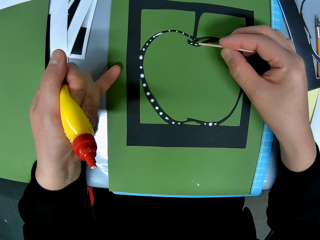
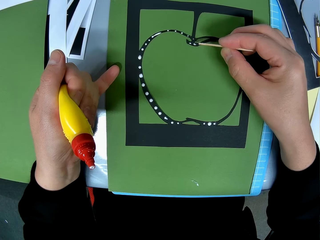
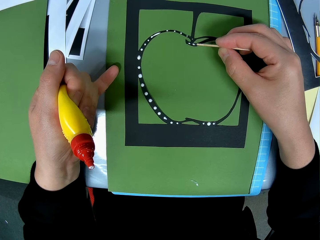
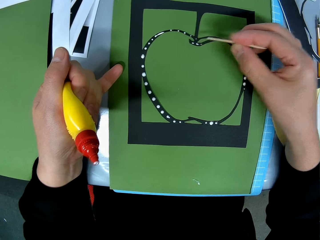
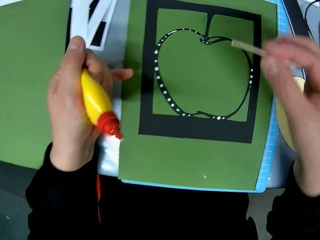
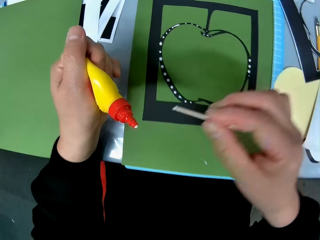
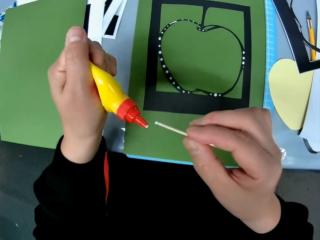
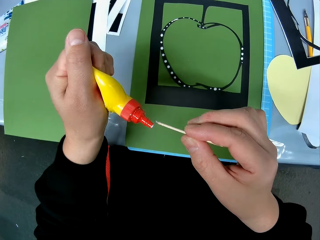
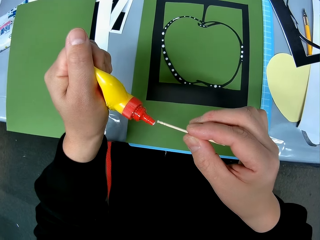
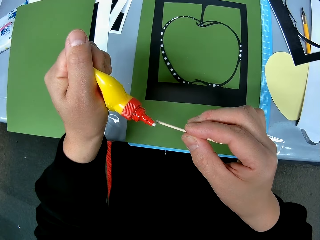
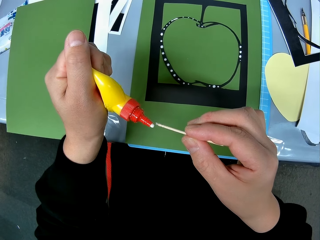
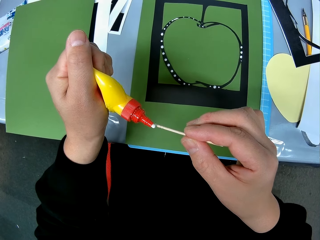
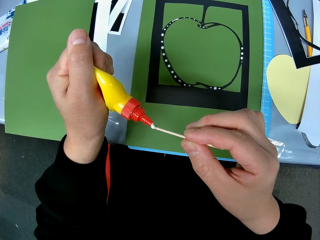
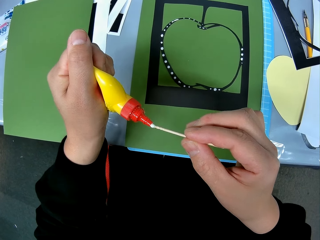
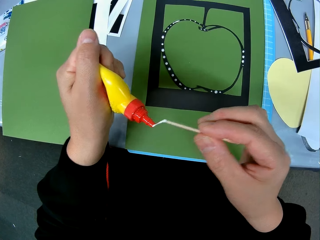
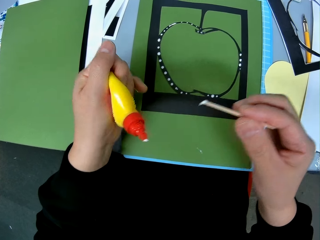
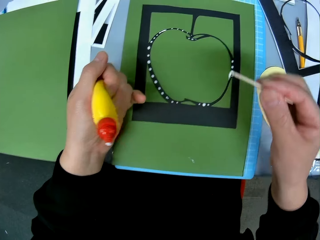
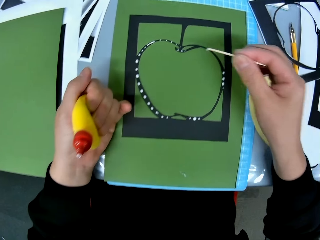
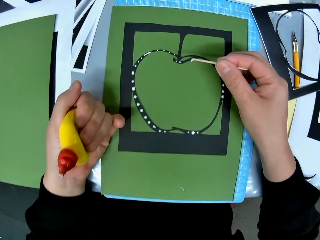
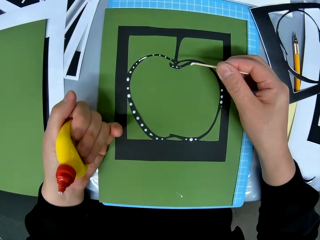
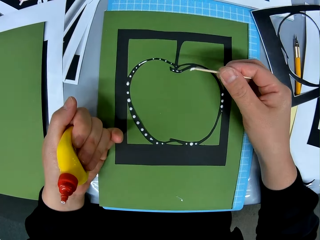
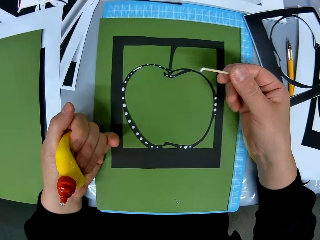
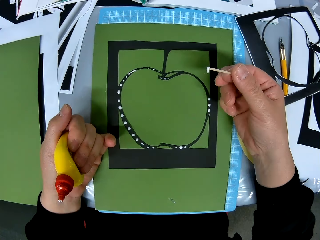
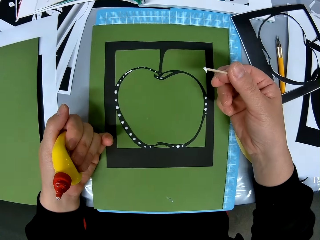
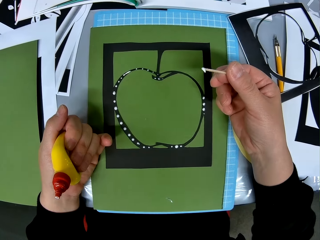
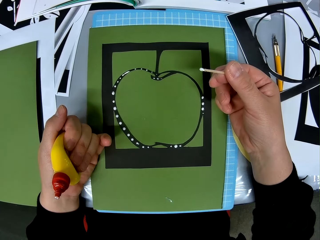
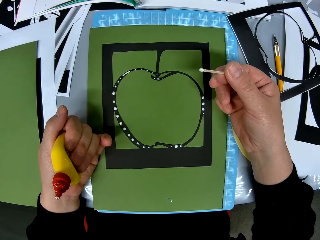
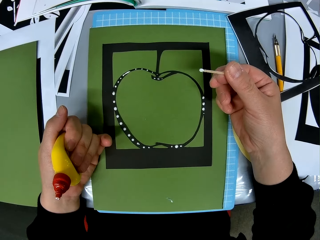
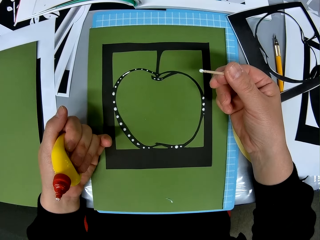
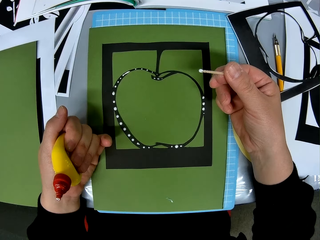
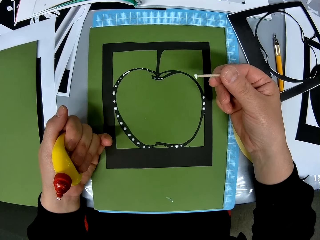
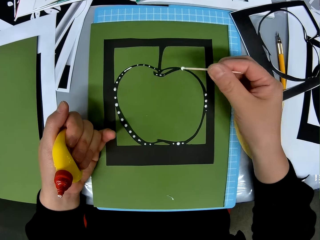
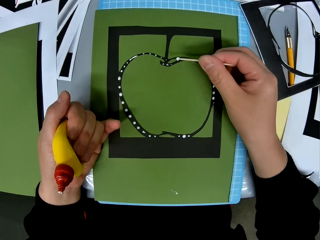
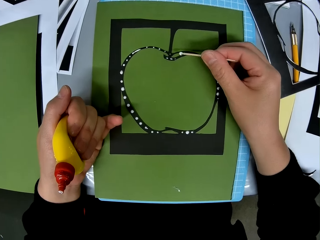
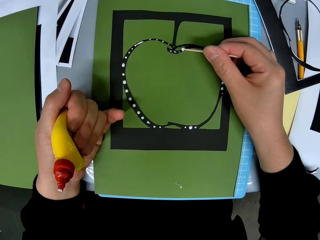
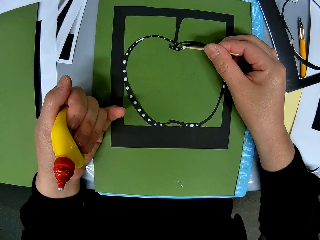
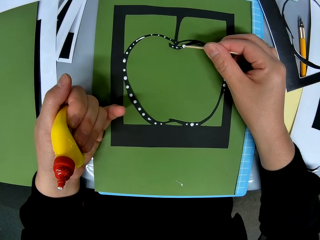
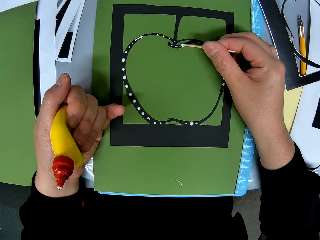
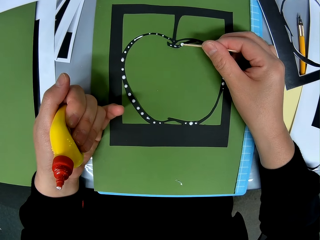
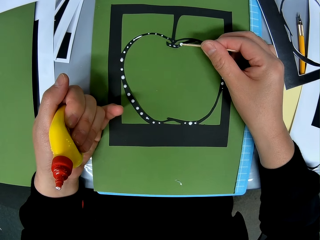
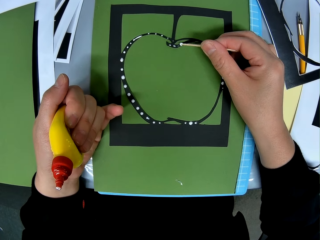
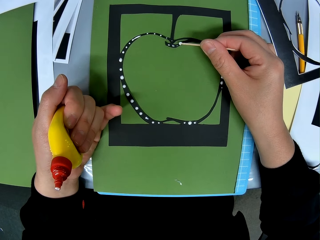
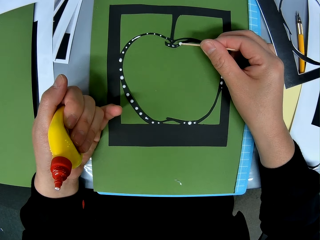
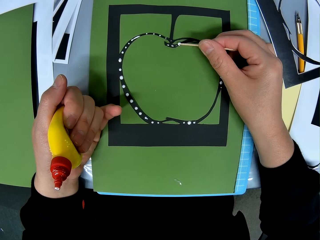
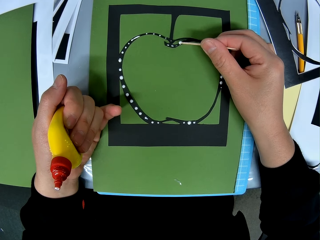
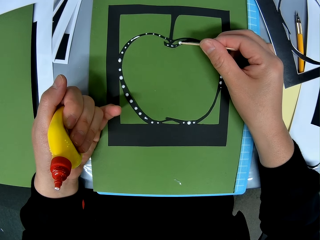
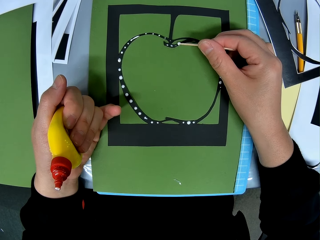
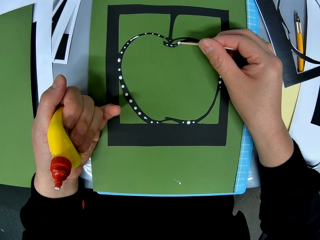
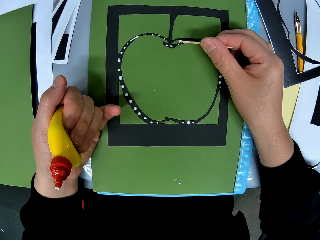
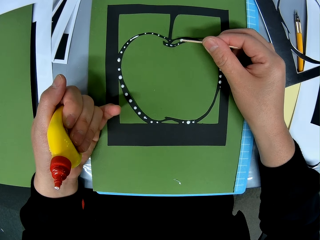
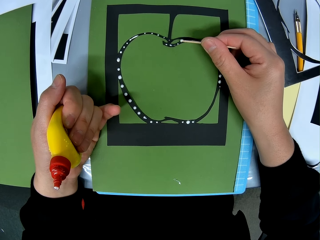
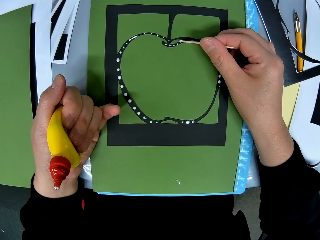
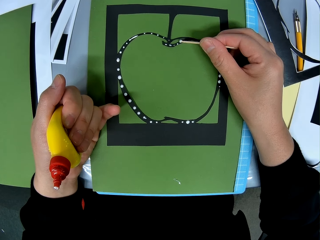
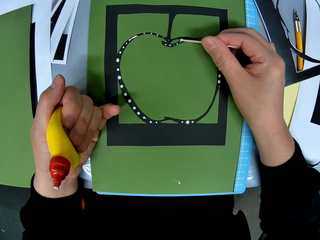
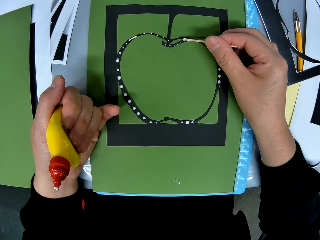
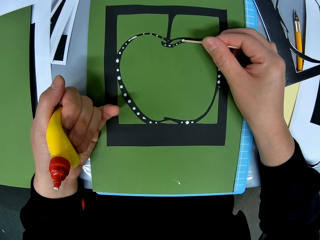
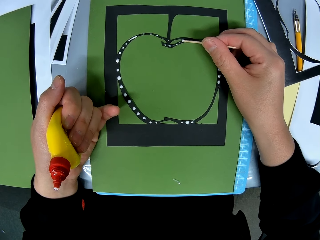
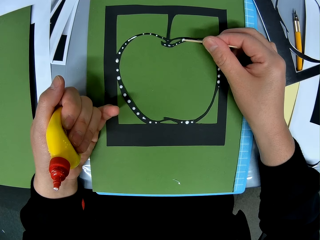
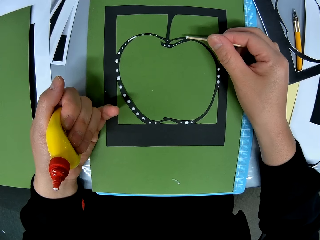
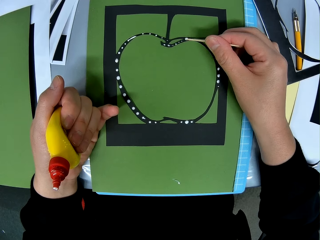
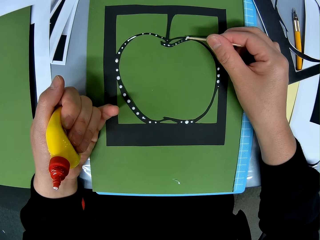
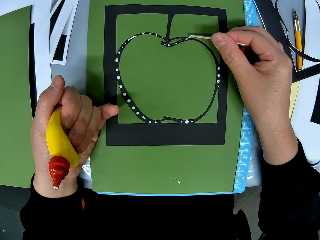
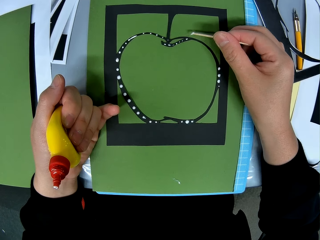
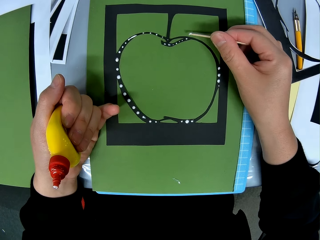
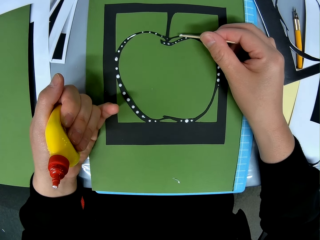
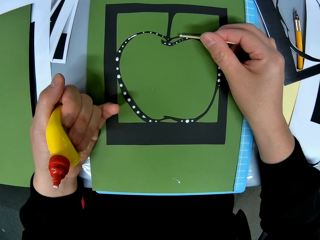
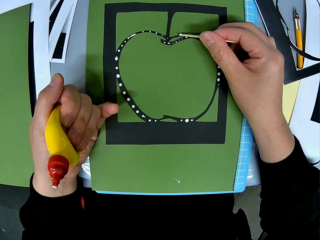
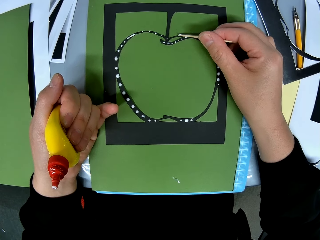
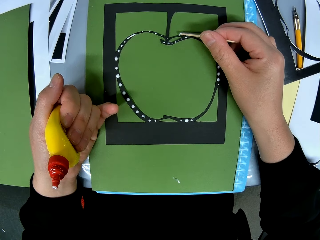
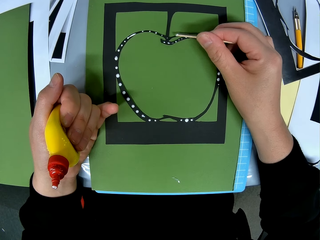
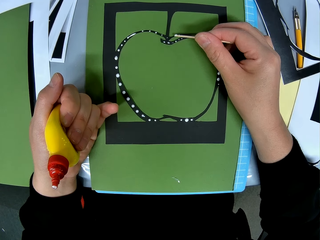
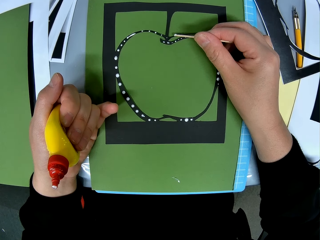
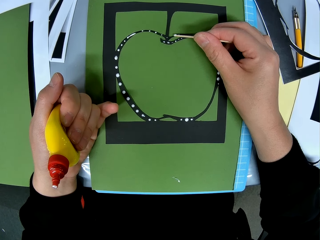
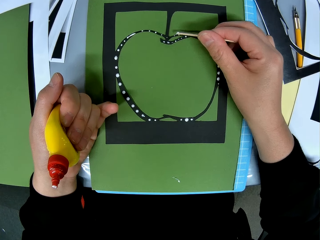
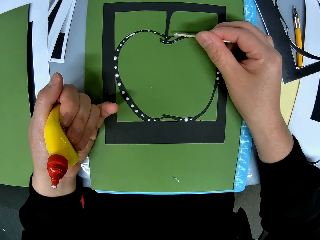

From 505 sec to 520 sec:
The camera wearer applies glue to the tip of the toothpick. They look at the toothpick. They apply glue to the paper template with the toothpick.

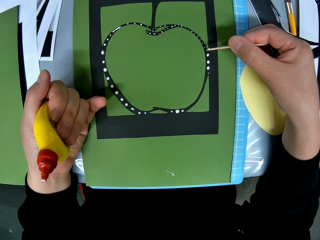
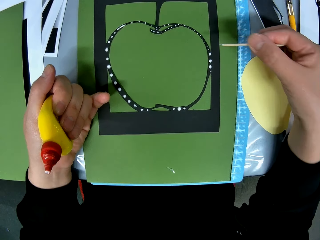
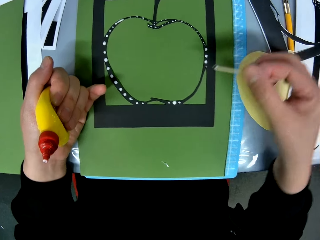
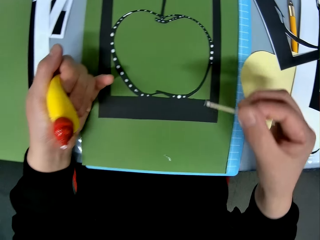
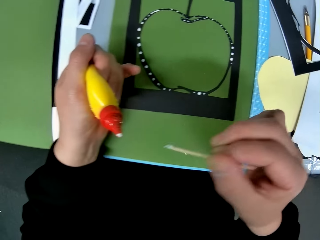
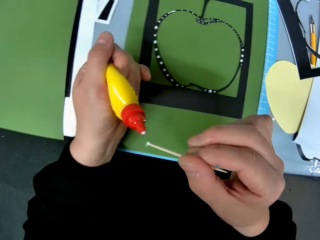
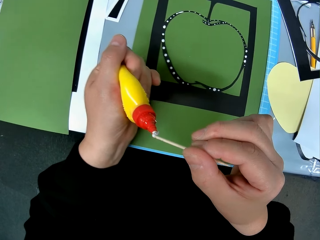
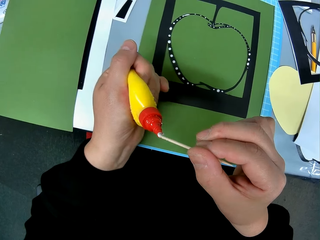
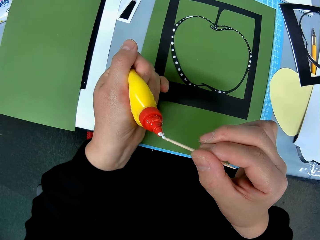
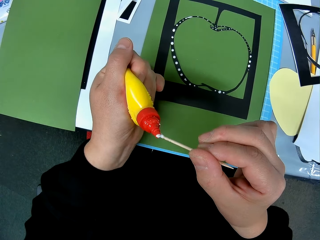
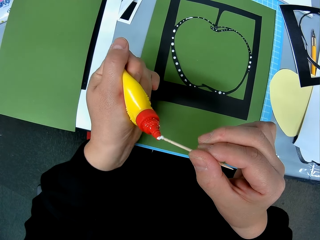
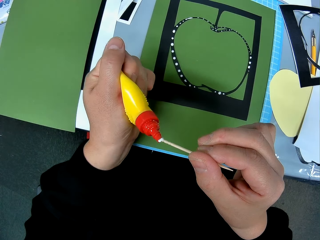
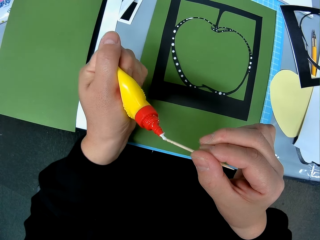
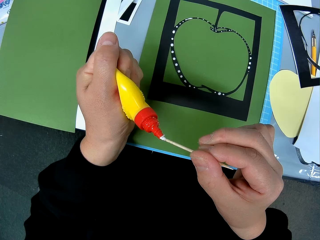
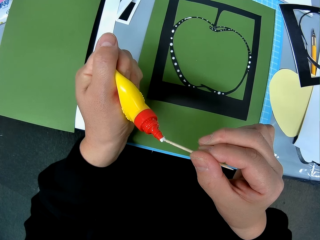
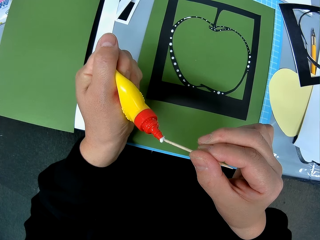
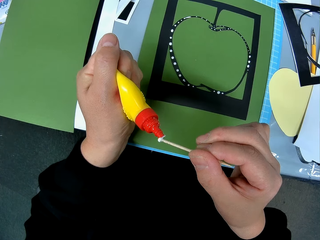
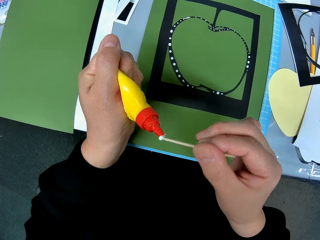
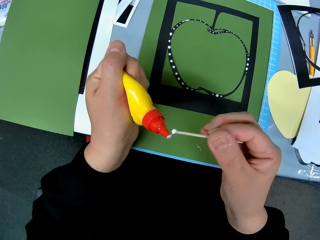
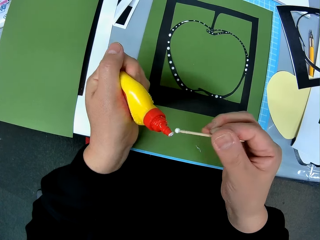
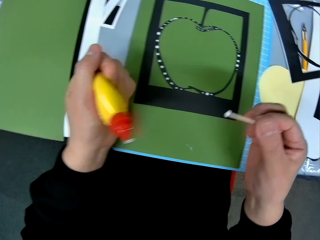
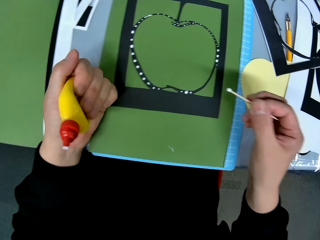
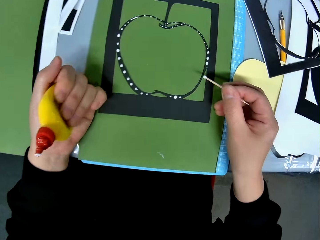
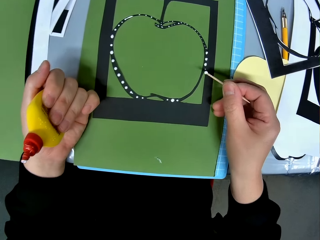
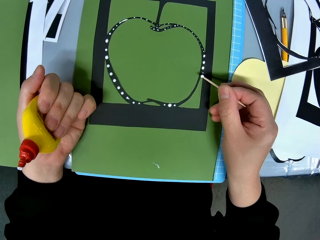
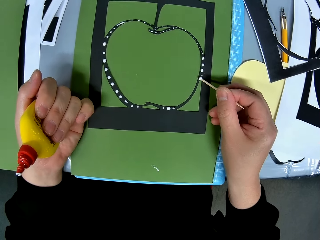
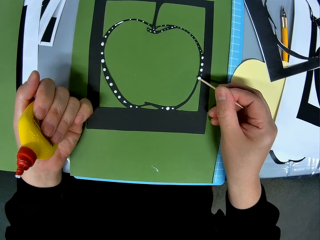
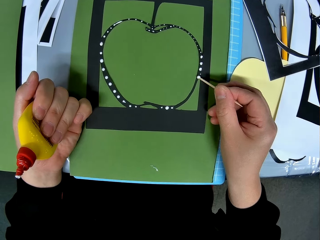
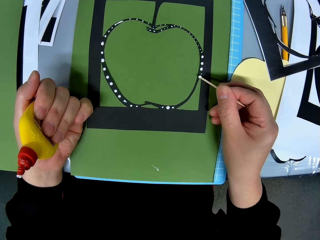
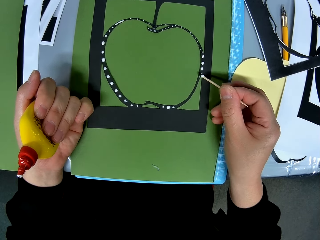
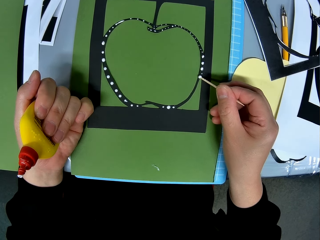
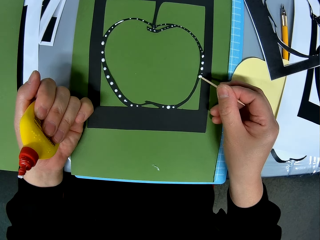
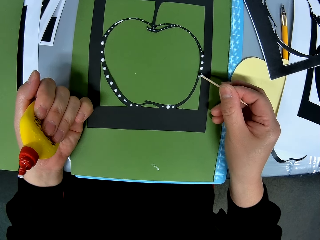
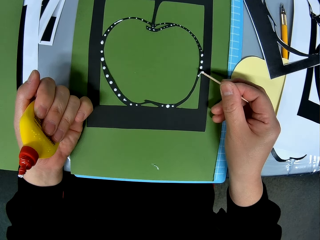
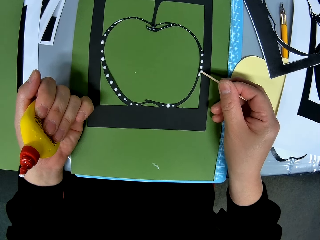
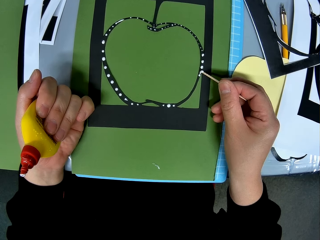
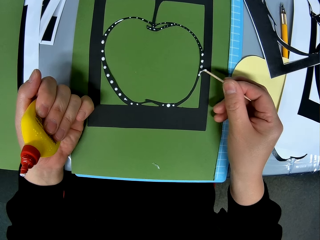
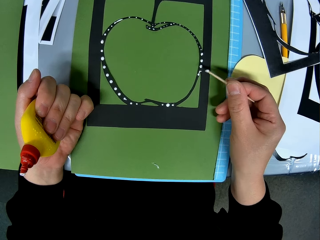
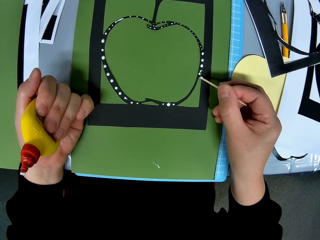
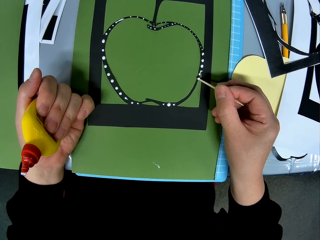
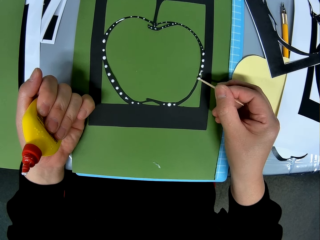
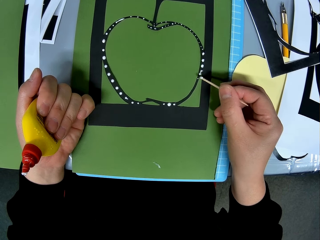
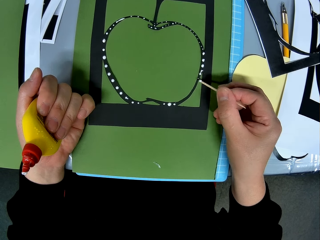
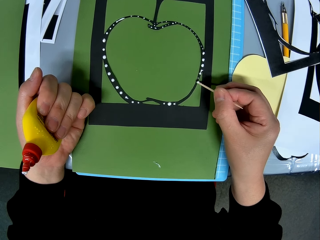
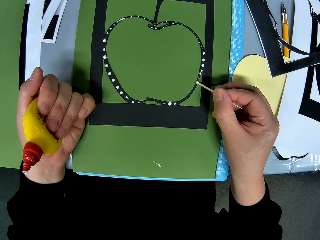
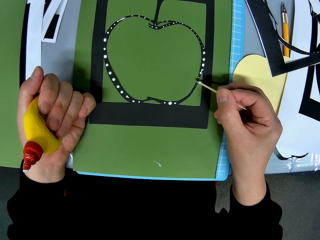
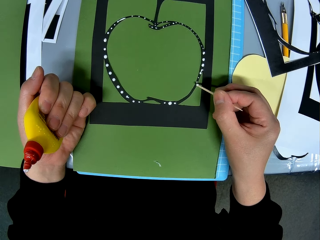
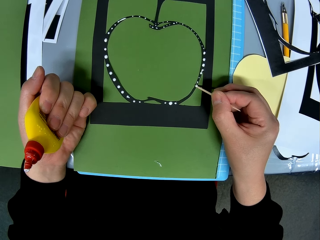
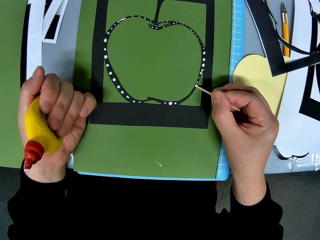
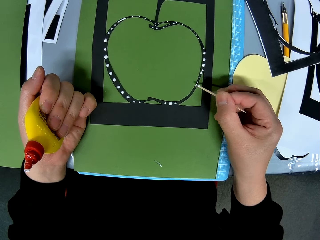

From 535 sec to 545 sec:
The camera wearer applies glue to the tip of the toothpick. They apply glue to the paper template with the toothpick.
